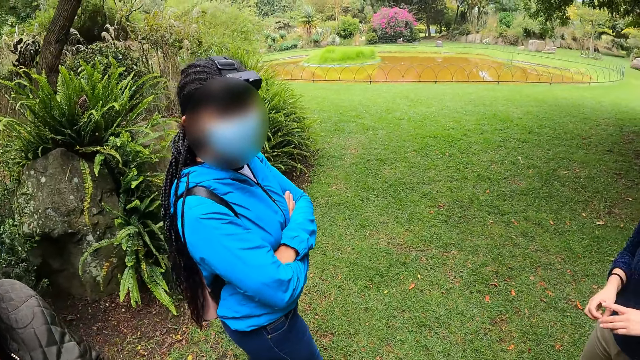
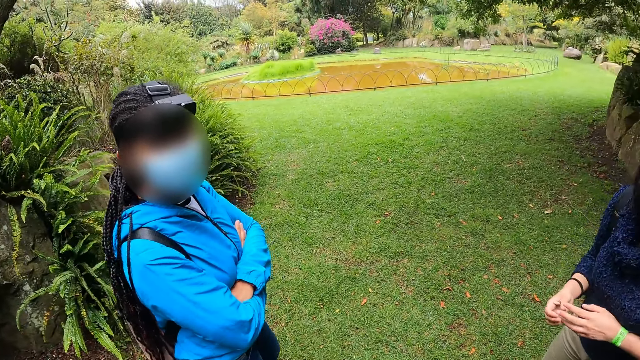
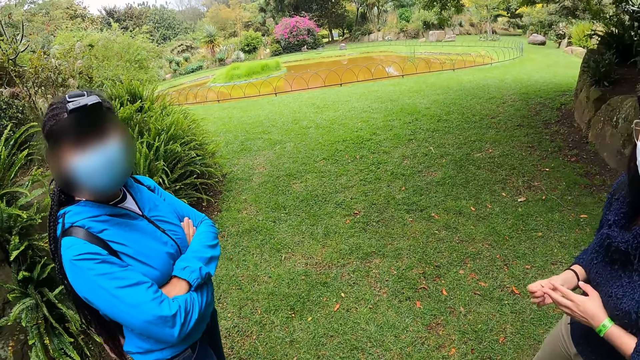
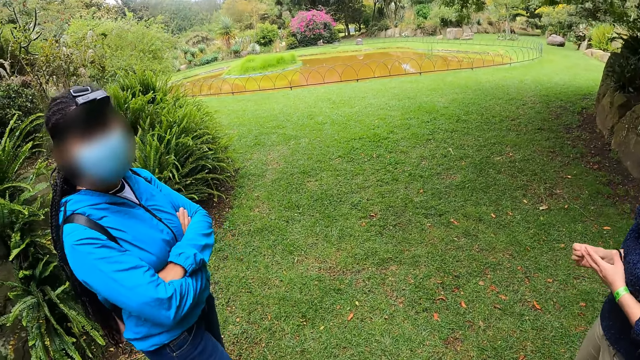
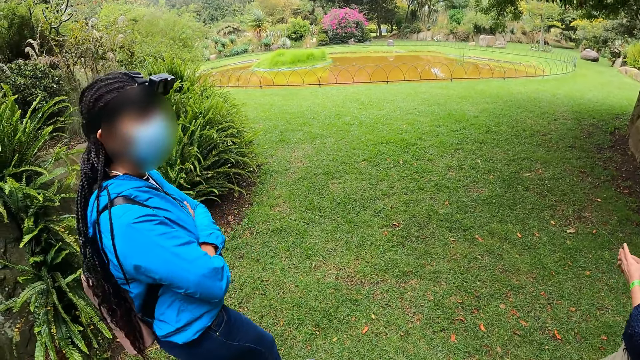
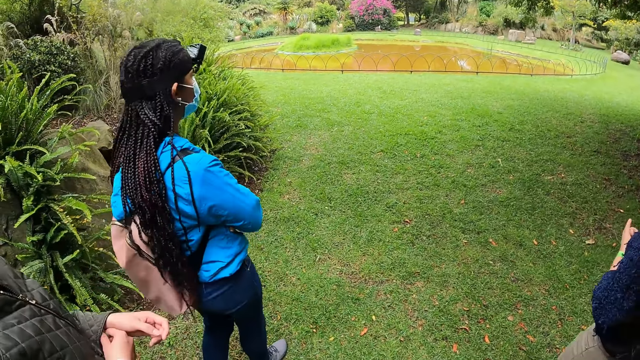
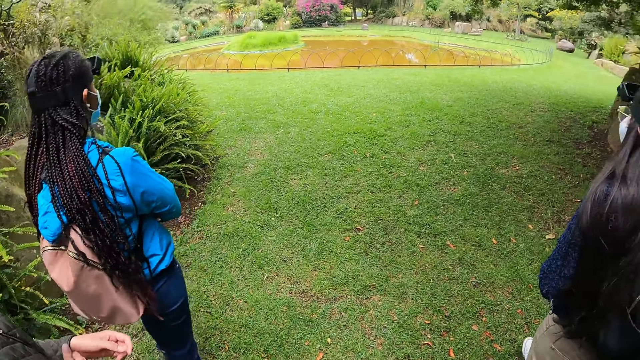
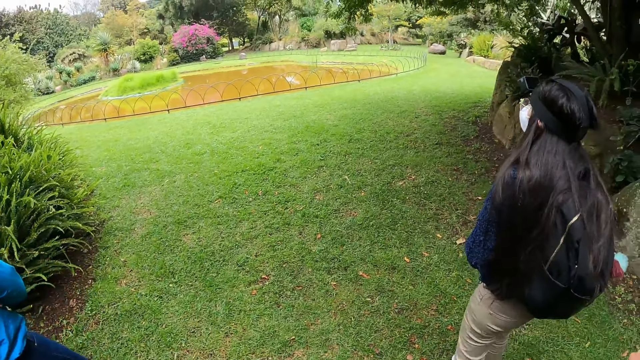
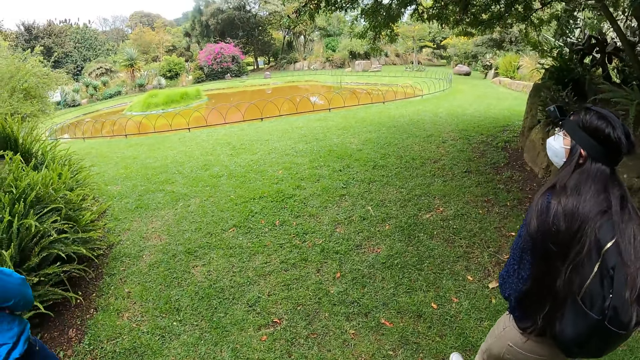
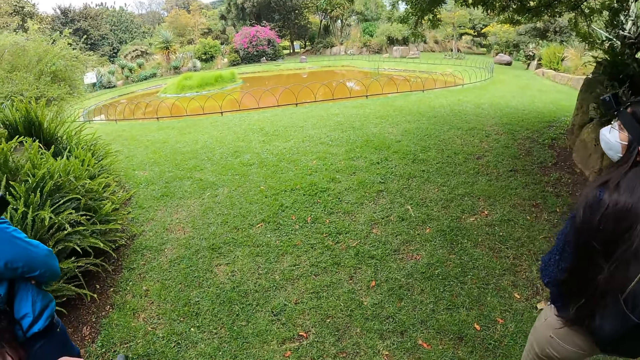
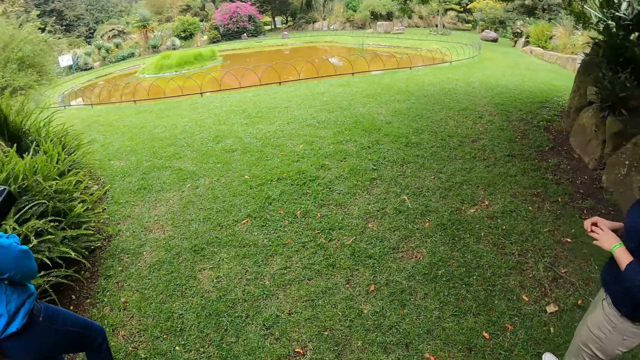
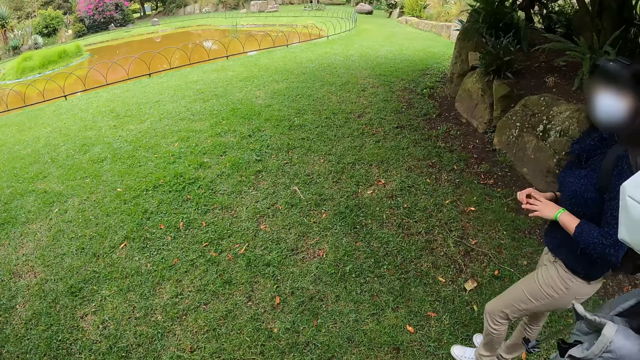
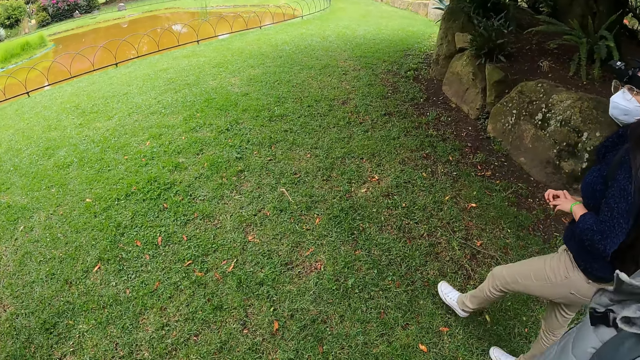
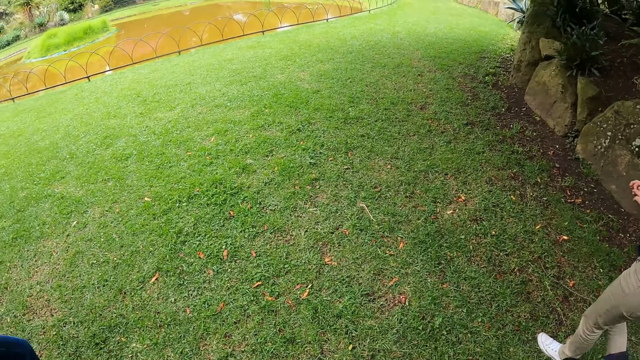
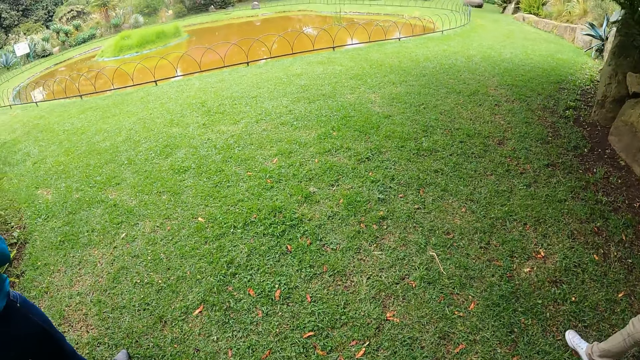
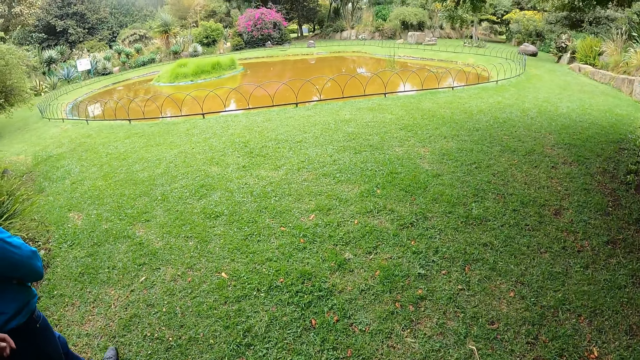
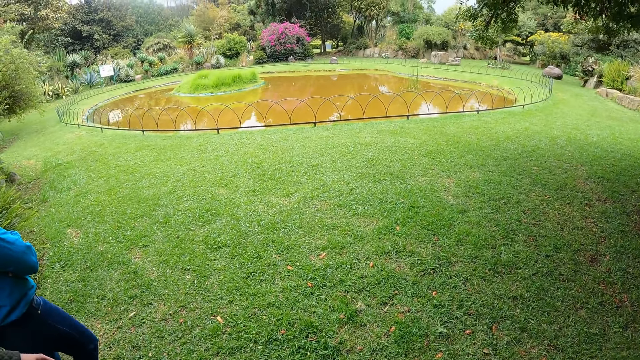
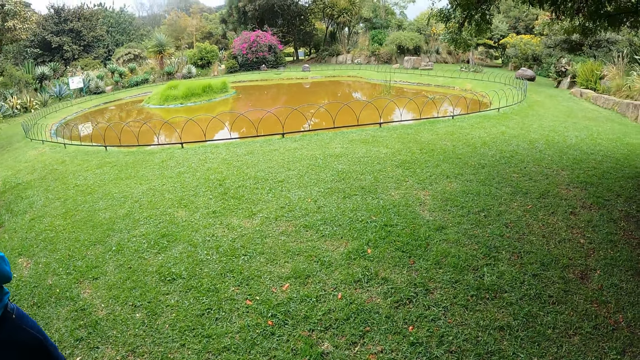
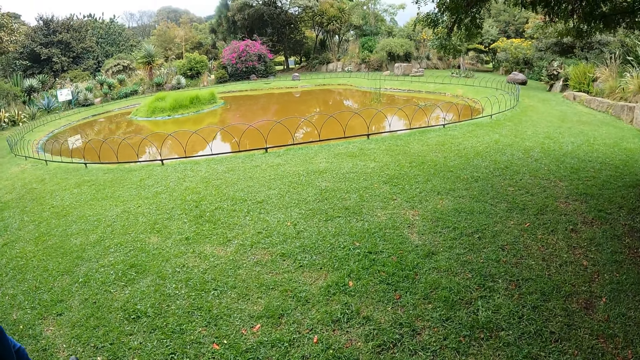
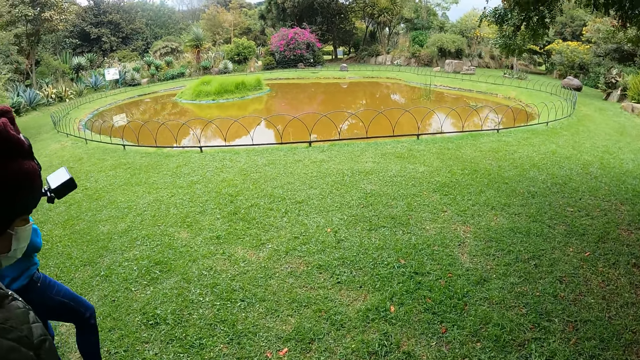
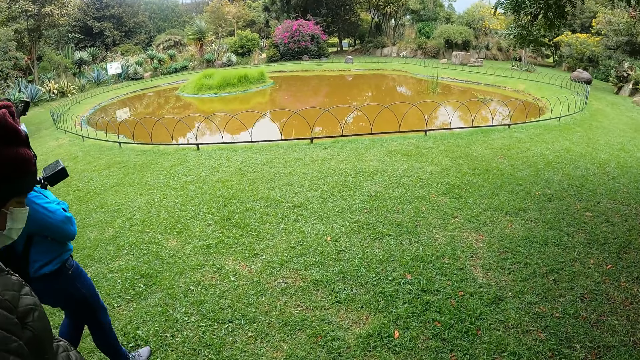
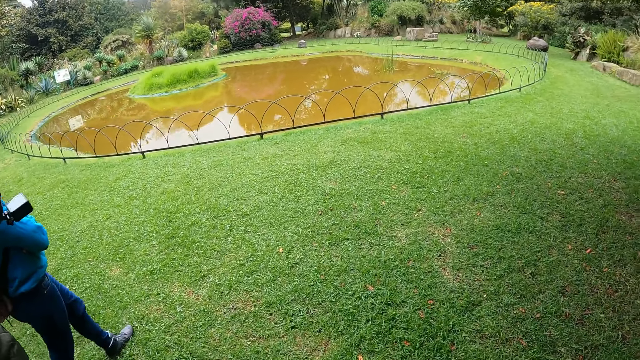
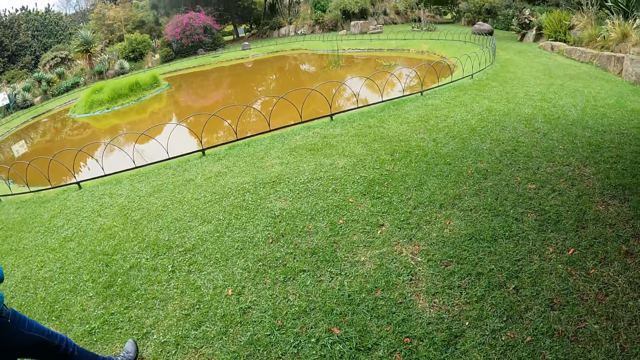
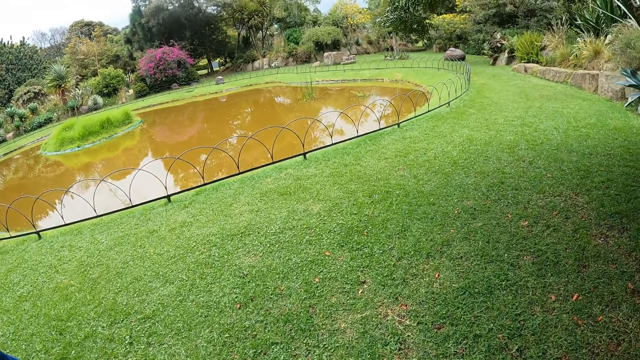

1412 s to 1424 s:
A woman walks forward. The camera wearer walks out of the park towards the road with the woman and three other women. Another woman walks forward.

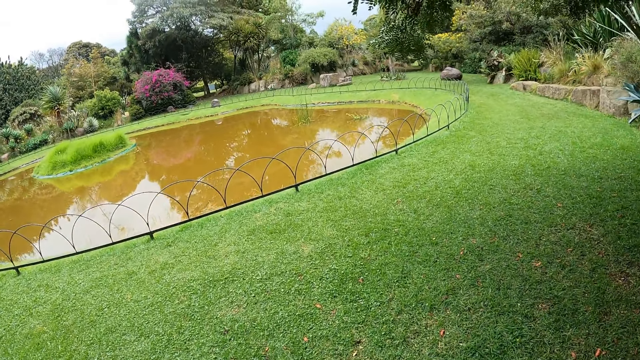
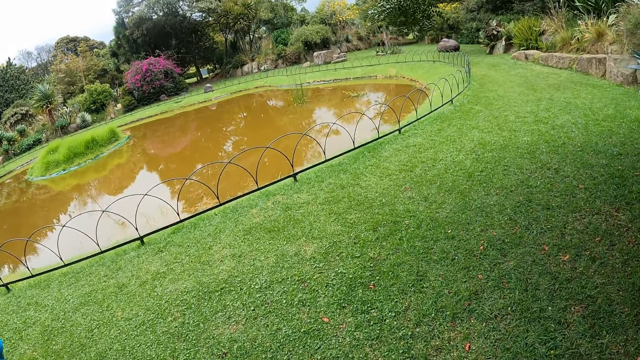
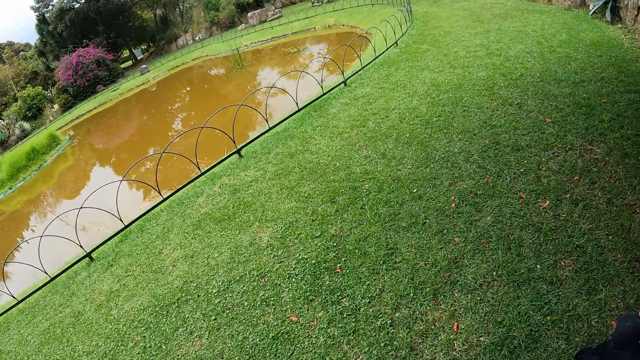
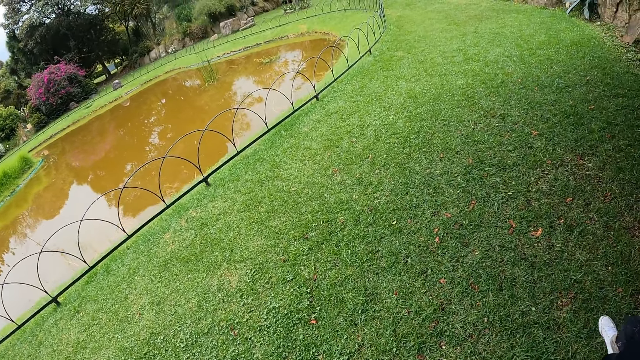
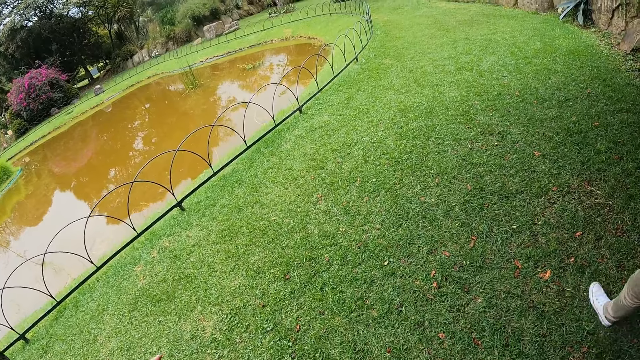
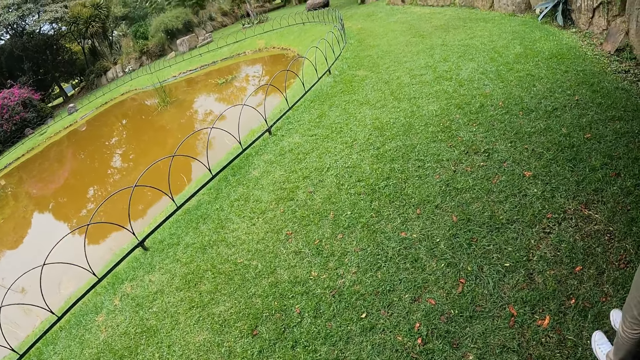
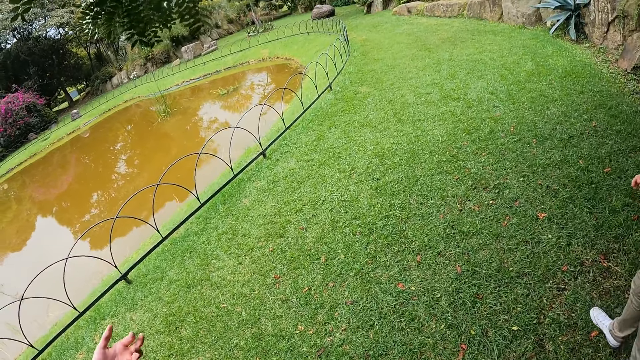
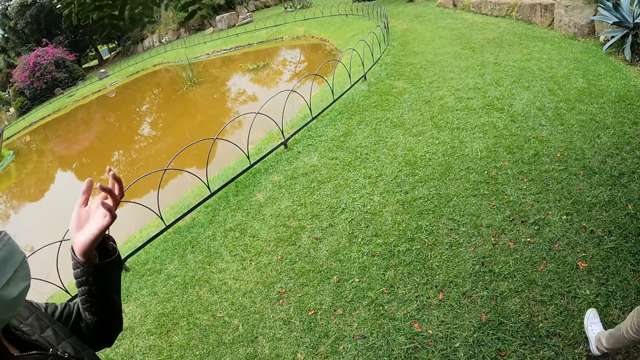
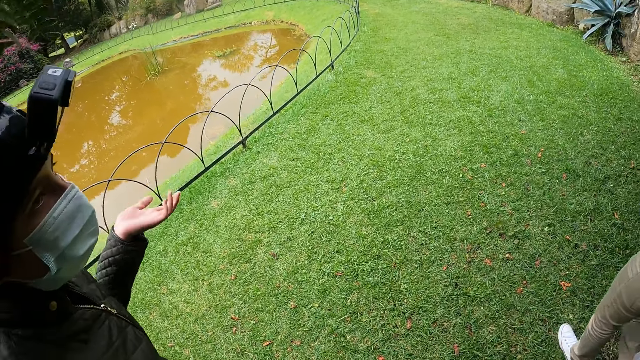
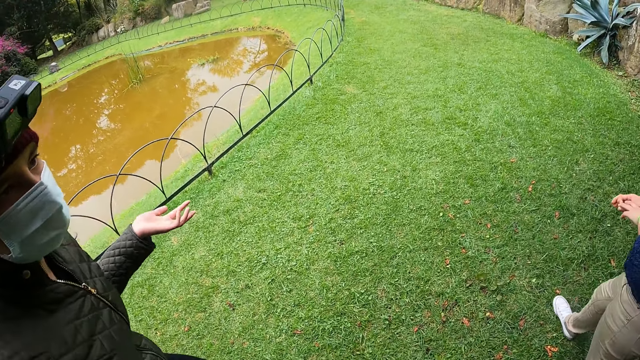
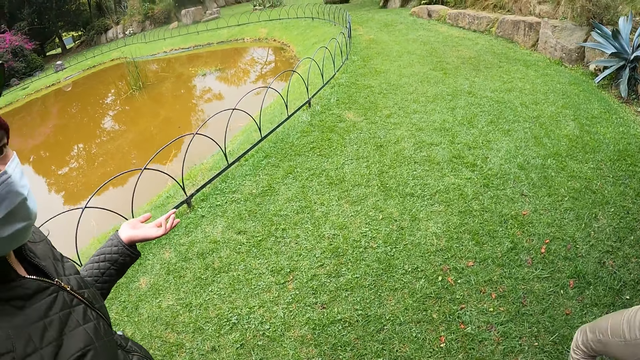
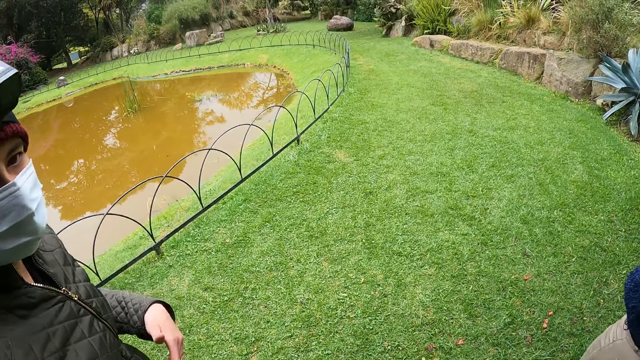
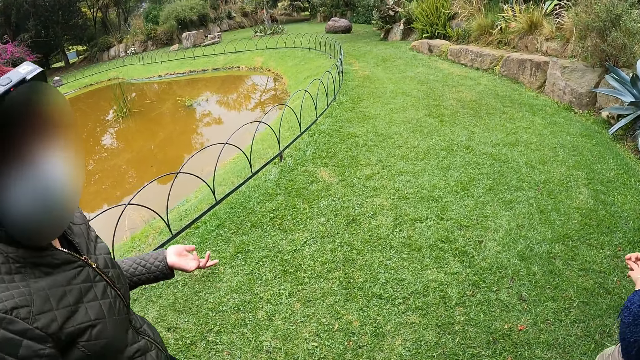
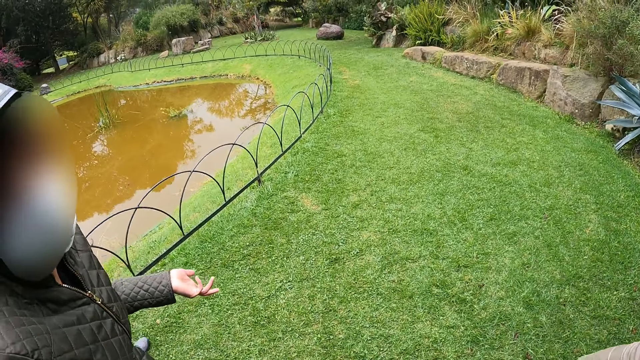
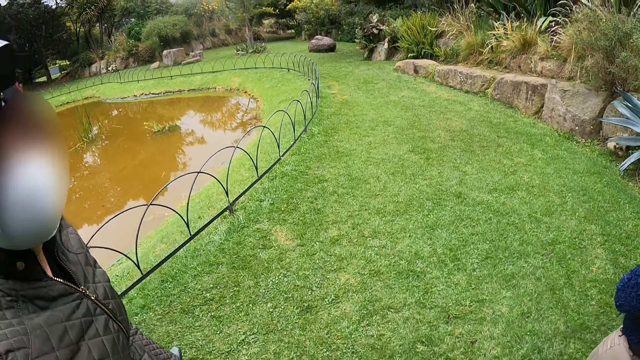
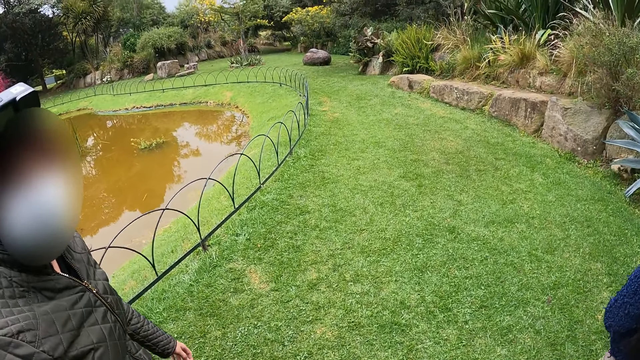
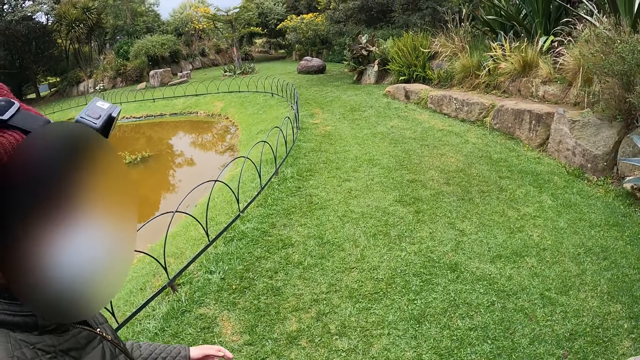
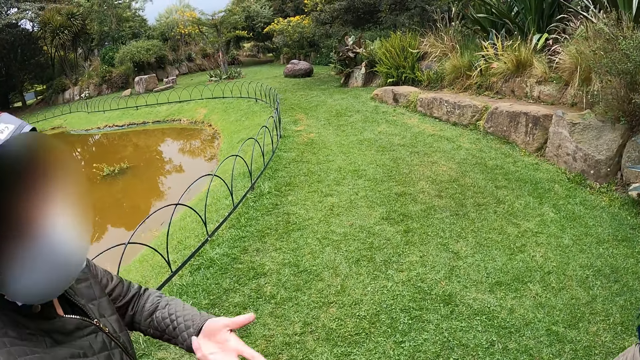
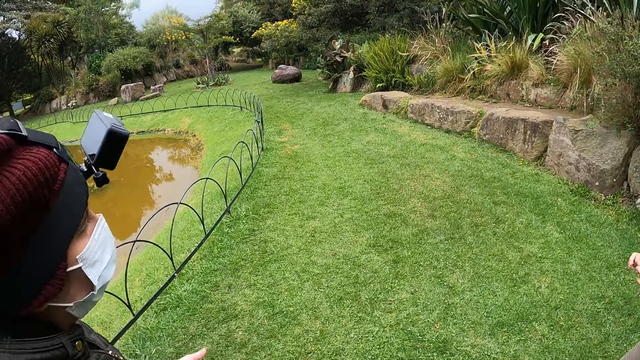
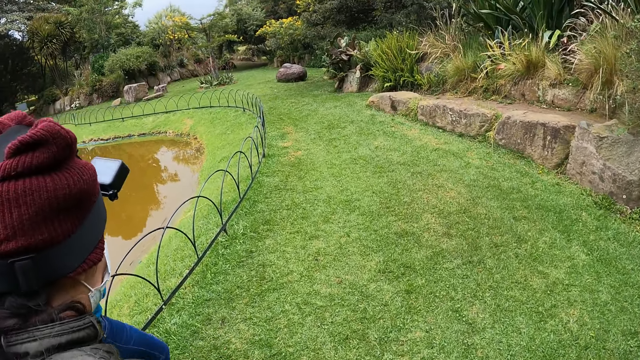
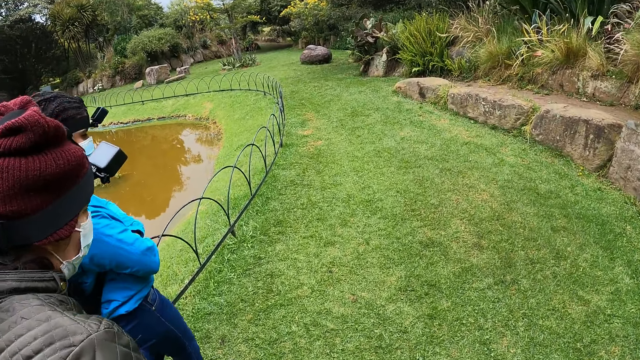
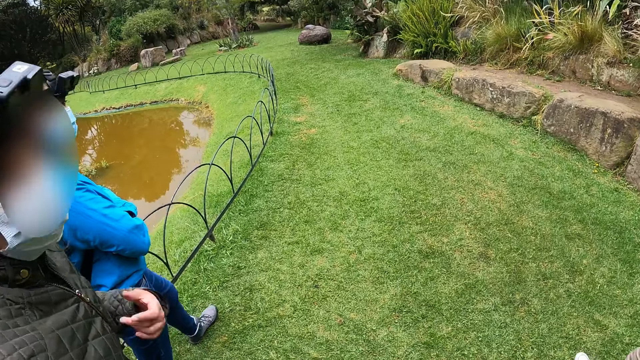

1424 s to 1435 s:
A woman gestures with her left hand to the camera wearer. The camera wearer walks forward. The woman walks forward.
